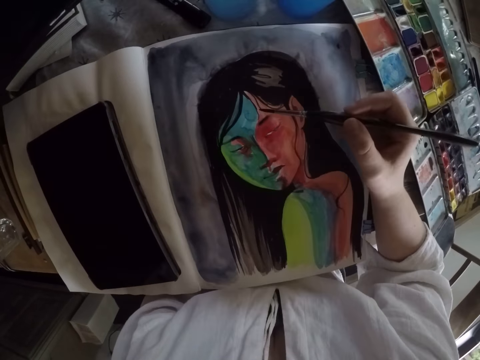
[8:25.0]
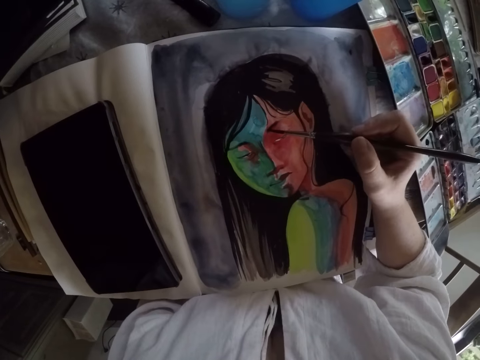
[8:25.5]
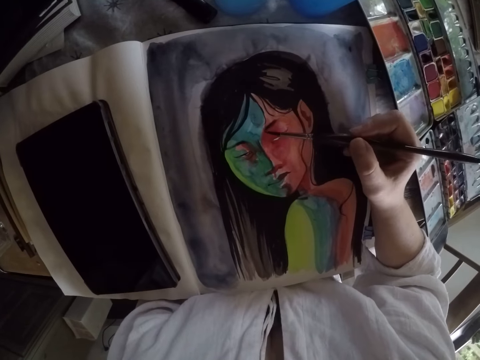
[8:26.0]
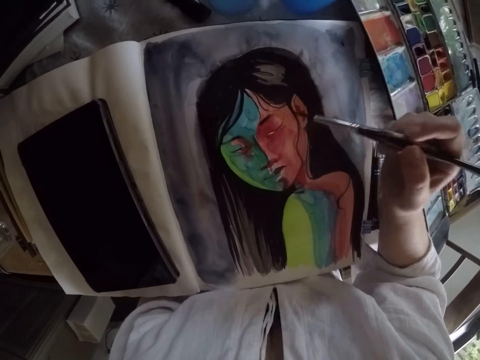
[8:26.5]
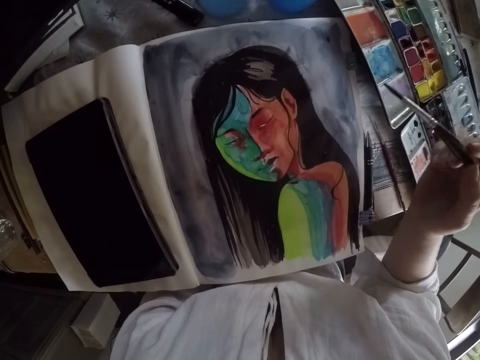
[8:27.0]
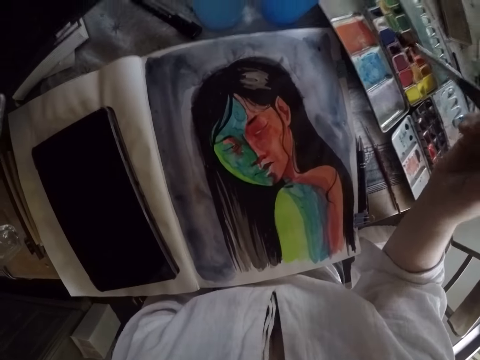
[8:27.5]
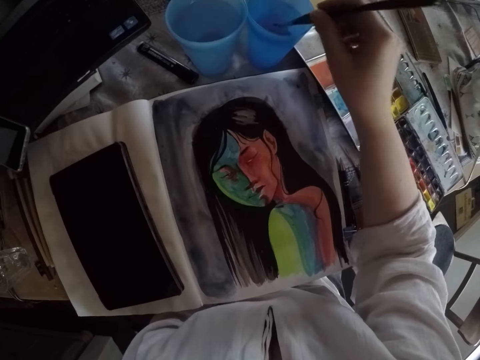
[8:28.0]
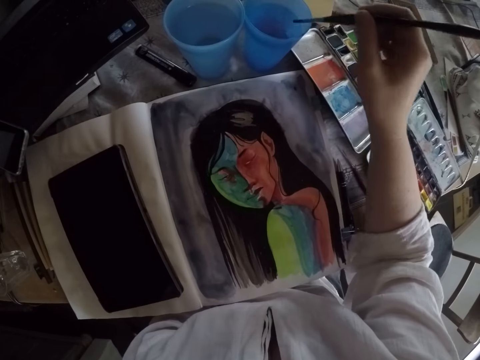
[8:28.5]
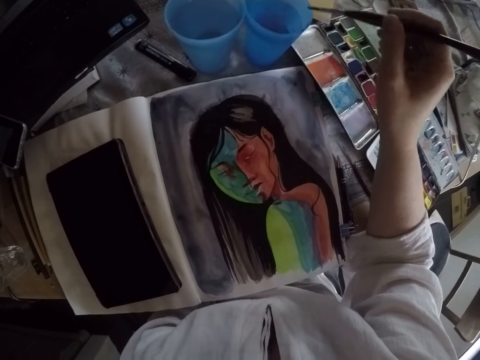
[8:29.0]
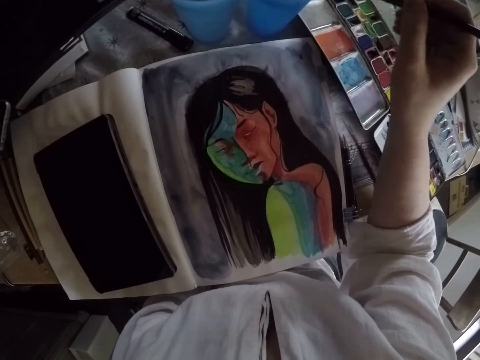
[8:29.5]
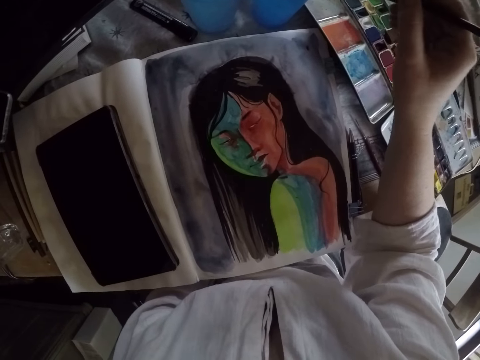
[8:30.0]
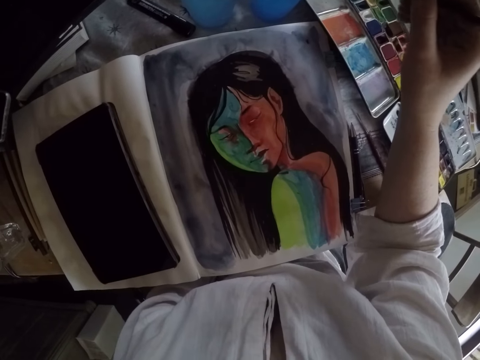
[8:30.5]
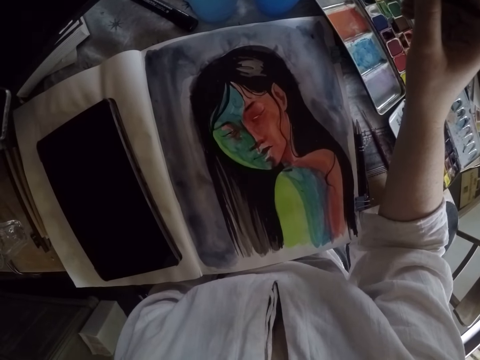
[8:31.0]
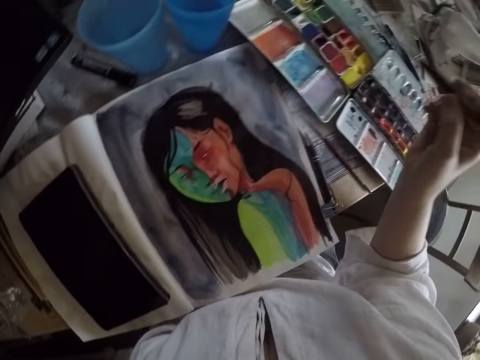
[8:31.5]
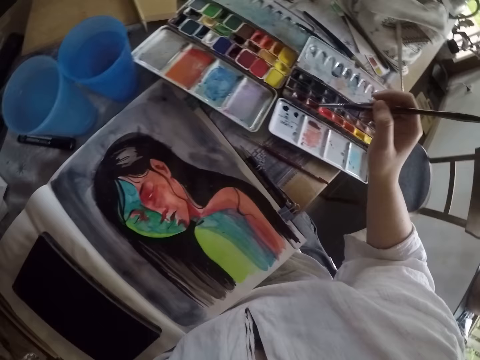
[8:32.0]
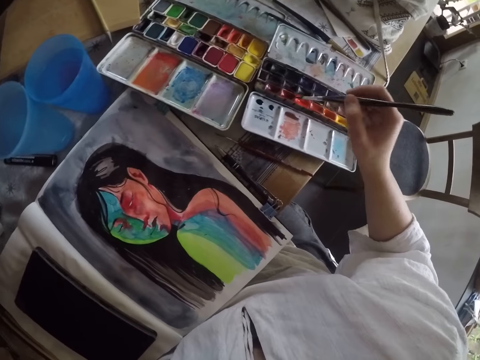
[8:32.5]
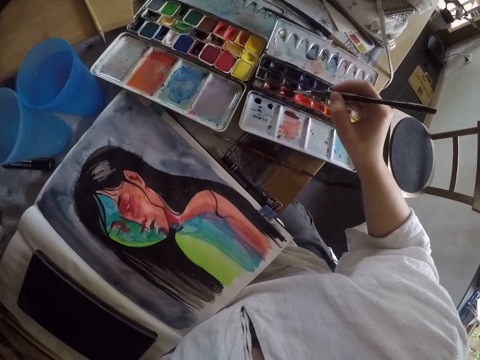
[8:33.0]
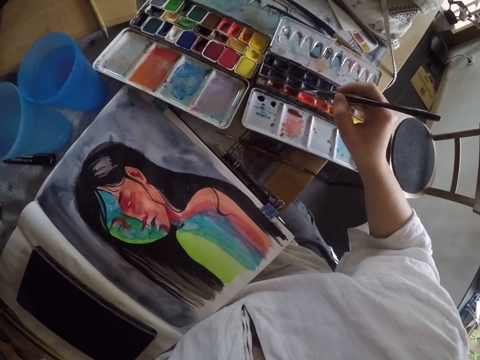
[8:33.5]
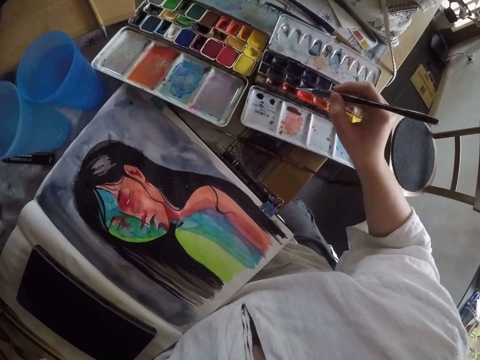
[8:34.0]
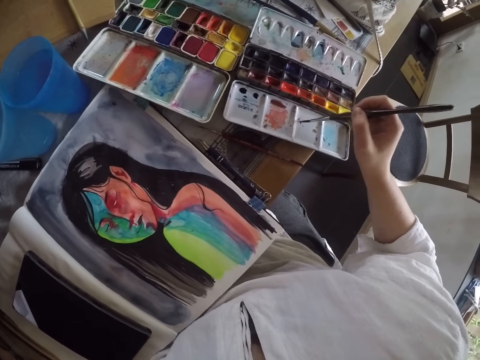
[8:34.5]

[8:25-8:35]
The camera wearer paints the portrait painting on the book with the paint brush in her right hand. She lifts the paint brush in her right hand away from the book. She dips the paint brush in her right hand into a cup of water or plastic cup on the table. She removes the brush from the plastic cup. She cleans the paint brush in her right hand on the edge of the cup. She dips the paint brush in her right hand into a color palette on the table.

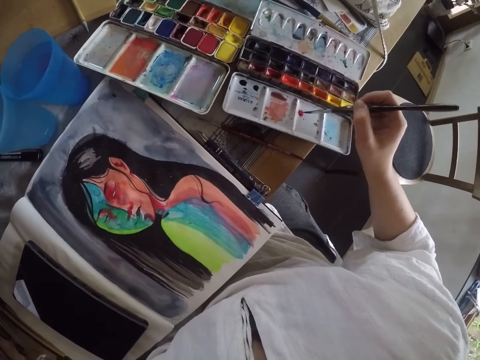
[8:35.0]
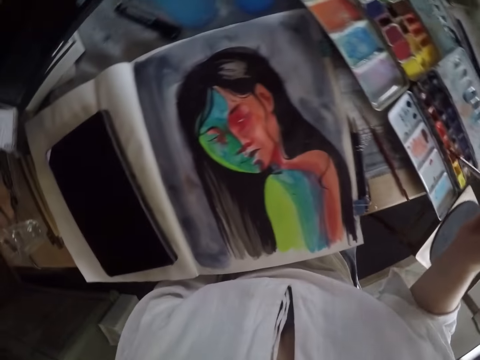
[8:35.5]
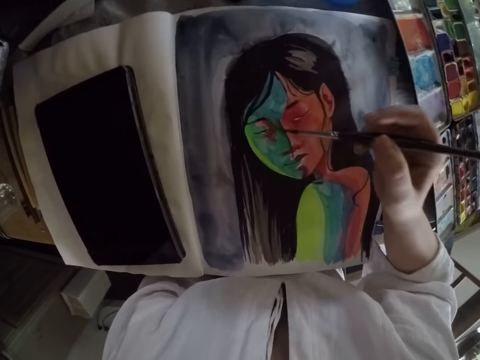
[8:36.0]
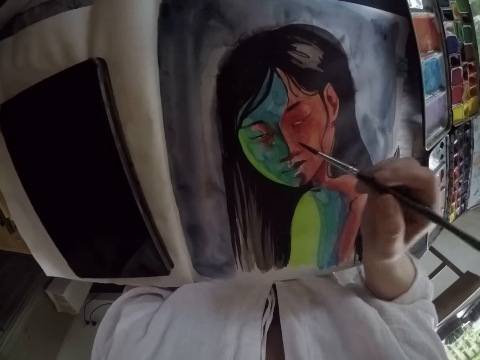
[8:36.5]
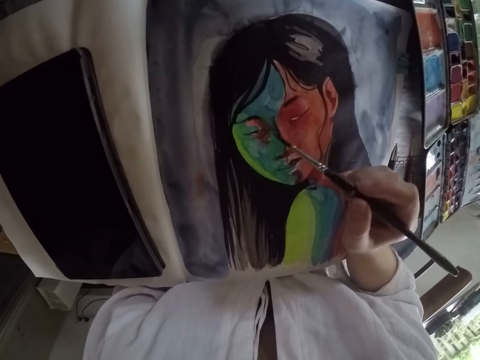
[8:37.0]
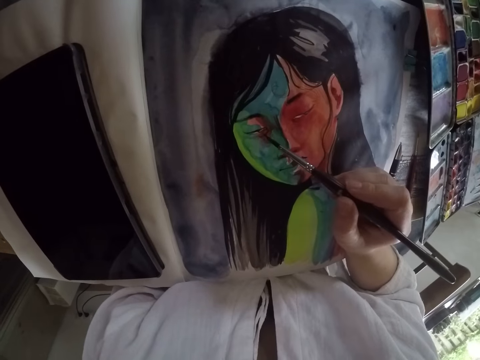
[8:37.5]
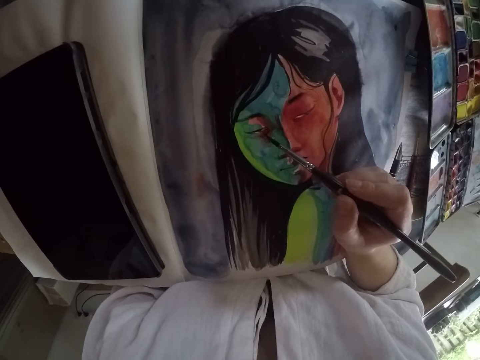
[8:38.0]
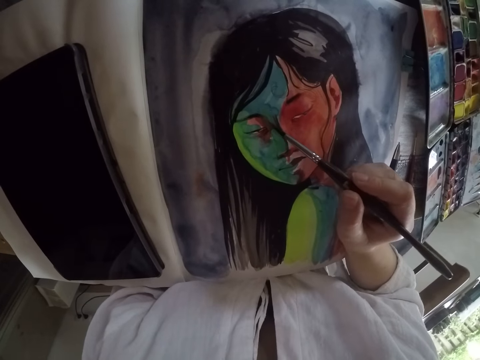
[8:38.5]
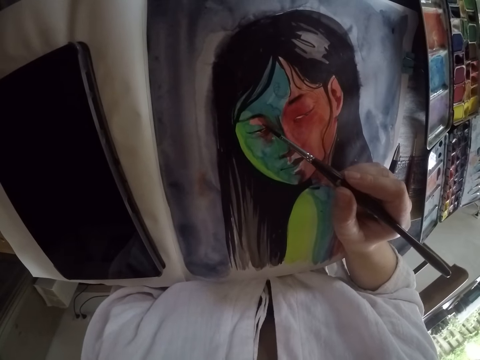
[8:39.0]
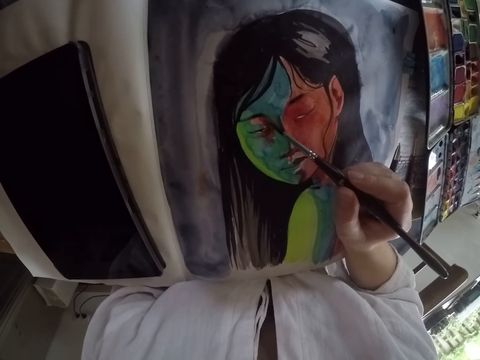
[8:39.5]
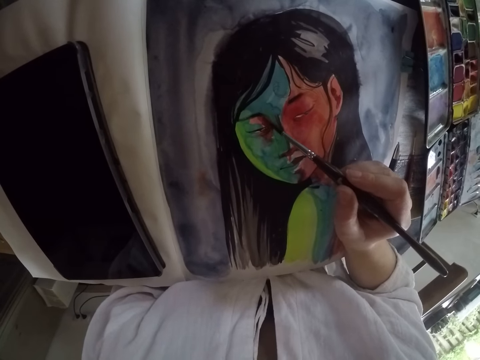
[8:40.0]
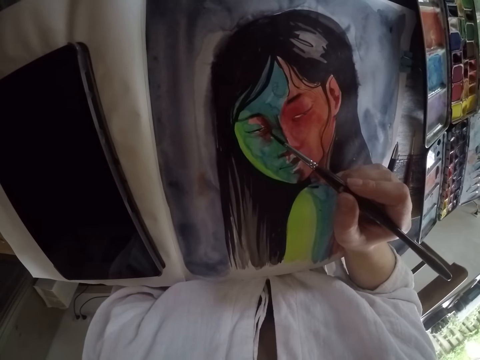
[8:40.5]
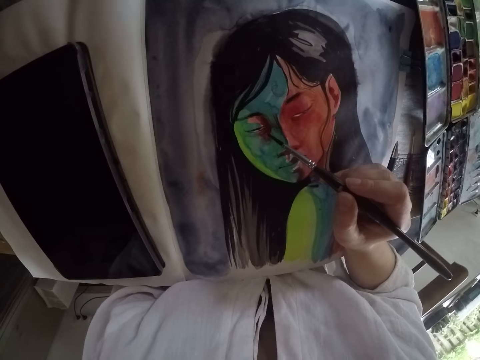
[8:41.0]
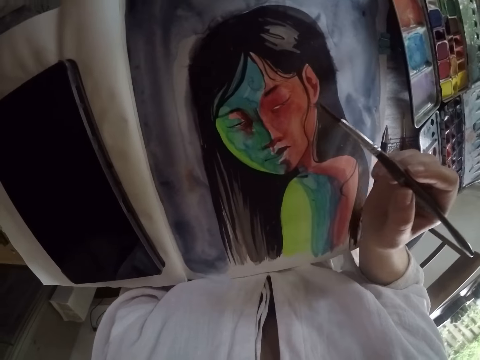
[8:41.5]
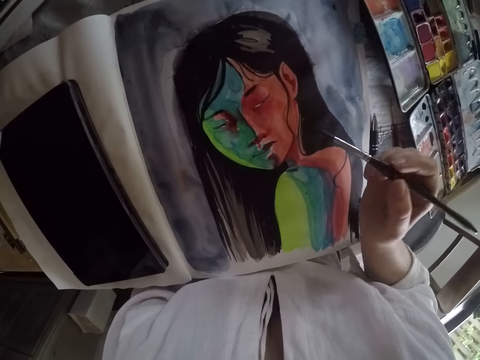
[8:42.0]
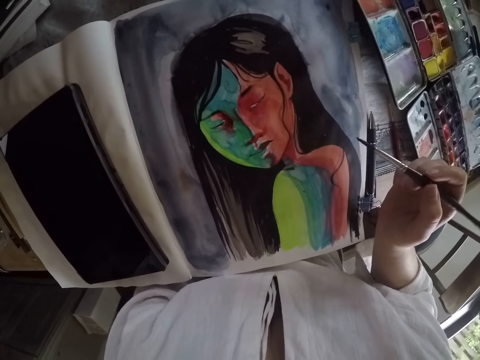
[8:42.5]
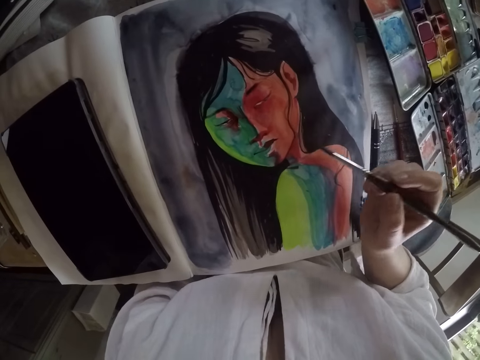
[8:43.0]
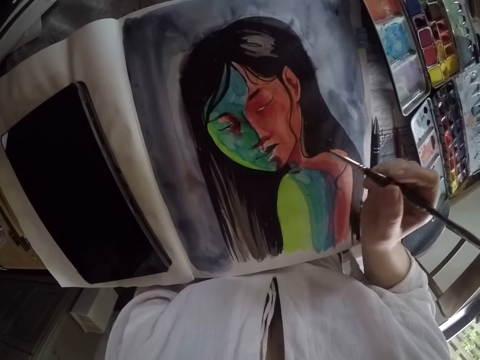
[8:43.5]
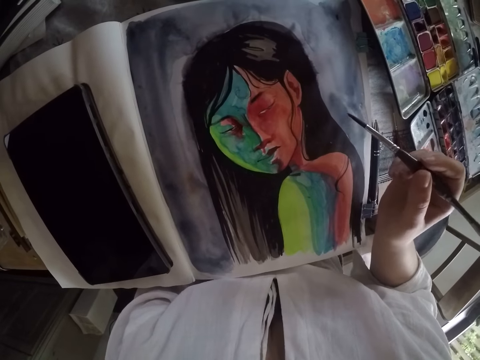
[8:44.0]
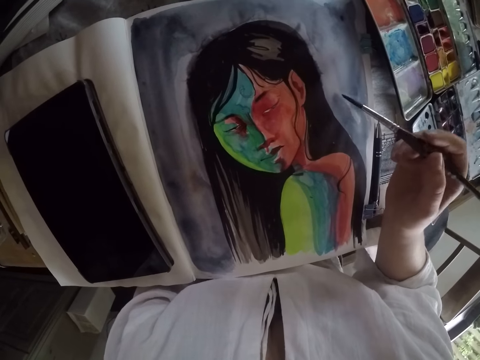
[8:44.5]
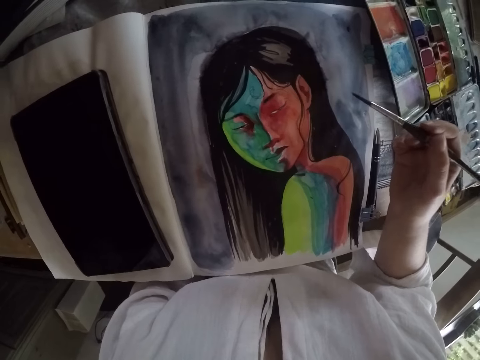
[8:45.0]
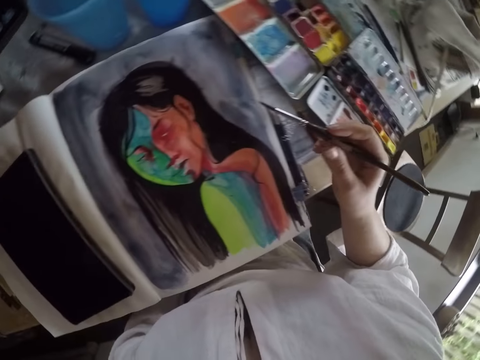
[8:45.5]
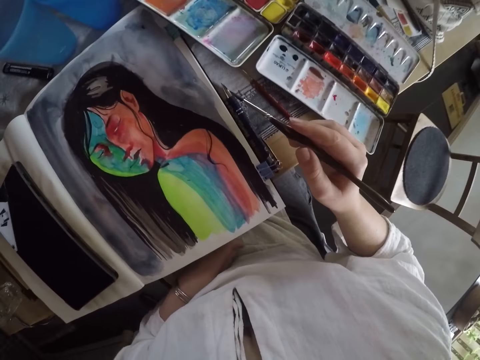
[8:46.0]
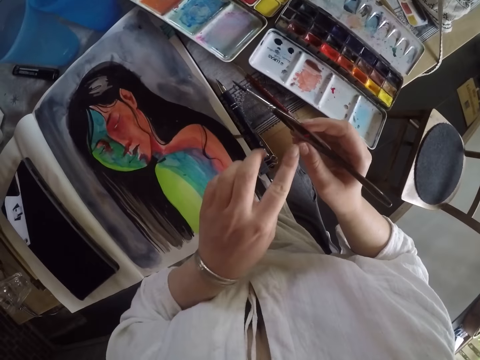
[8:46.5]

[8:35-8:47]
The camera wearer paints on the case of the water color or paint set with the paint brush in her right hand. She removes the brush from the paint set. She paints the portrait painting on the book with the paint brush in her right hand. She lifts the paint brush in her right hand away from the book.

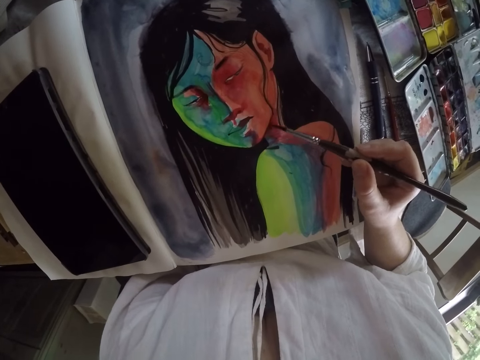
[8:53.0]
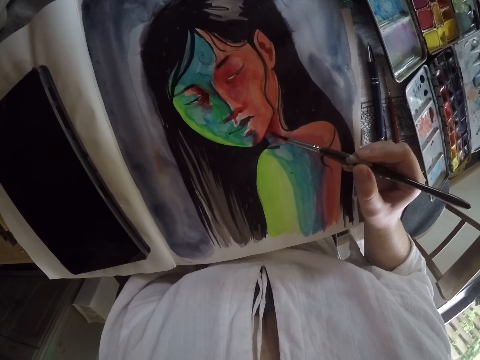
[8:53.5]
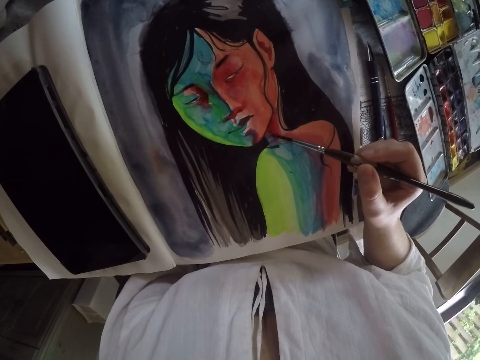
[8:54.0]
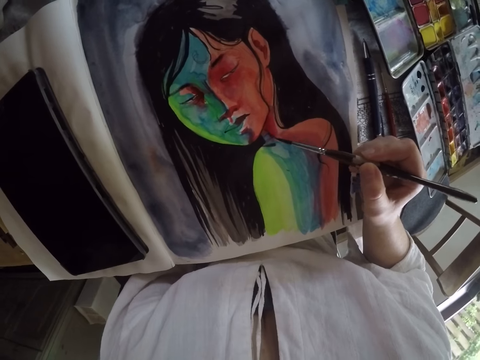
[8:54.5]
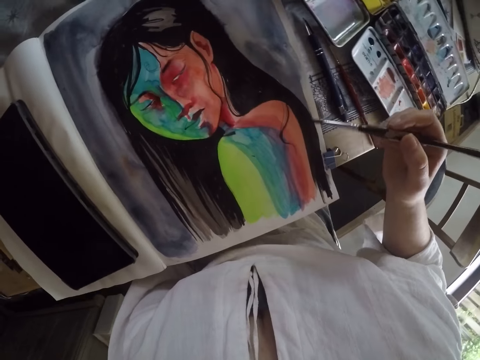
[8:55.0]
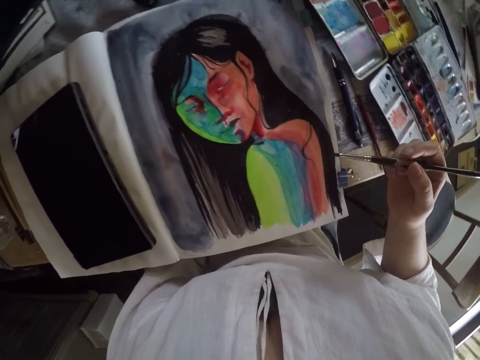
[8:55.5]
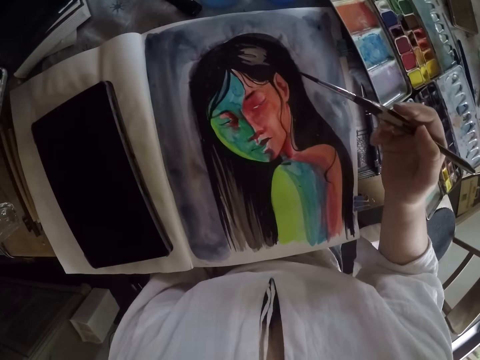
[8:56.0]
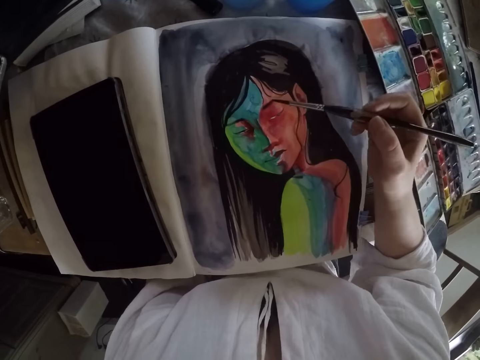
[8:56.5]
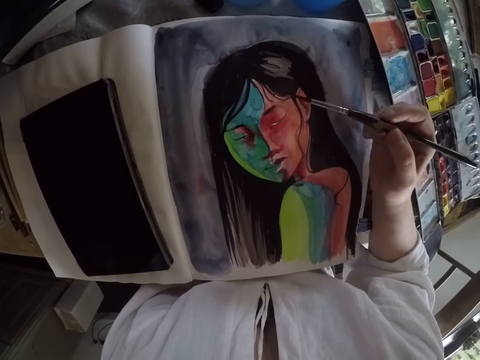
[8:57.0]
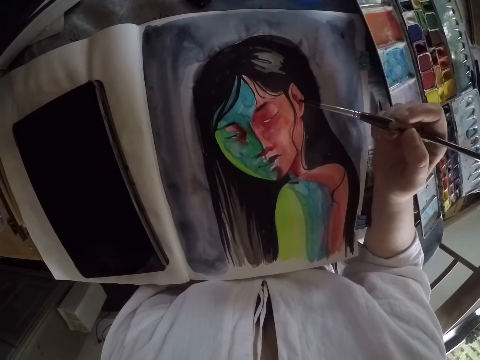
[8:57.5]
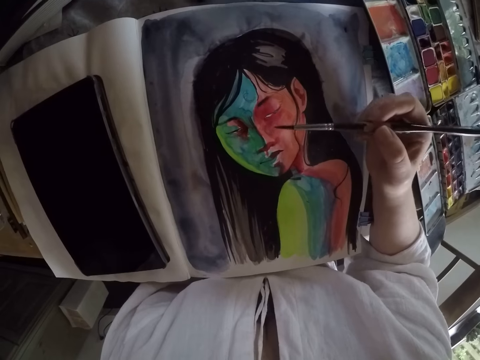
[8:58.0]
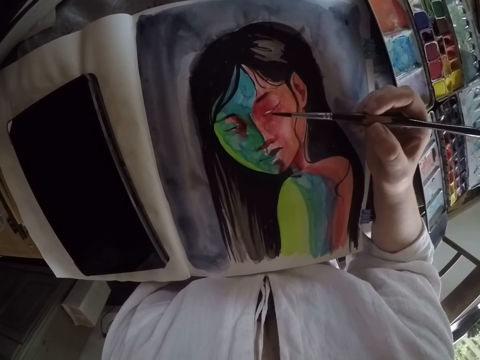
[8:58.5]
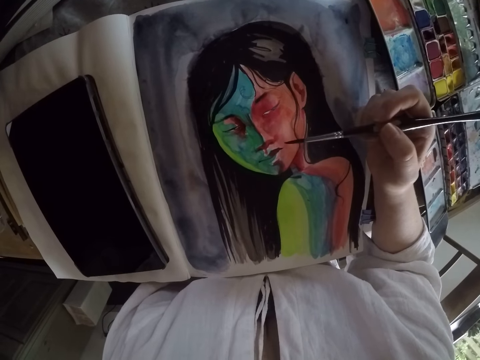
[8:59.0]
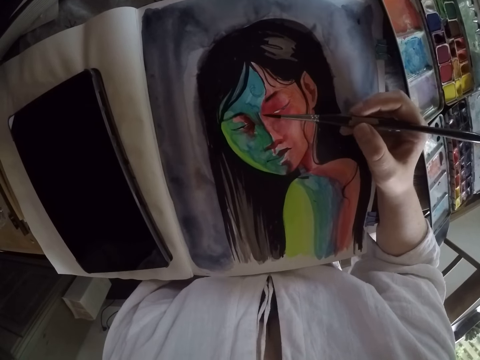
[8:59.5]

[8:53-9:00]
The camera wearer paints the portrait painting on the book with the paint brush in her right hand. She lifts the paint brush in her right hand away from the book.
